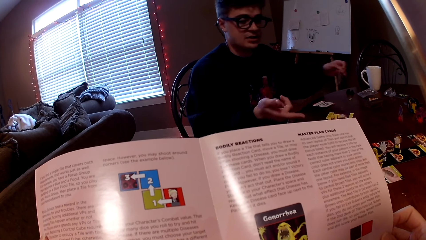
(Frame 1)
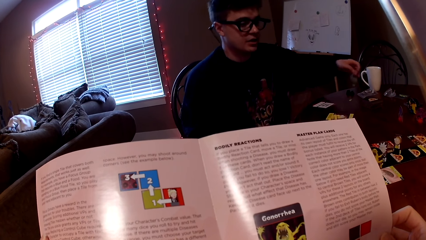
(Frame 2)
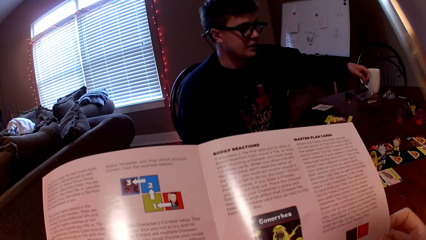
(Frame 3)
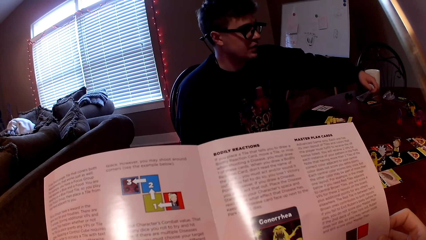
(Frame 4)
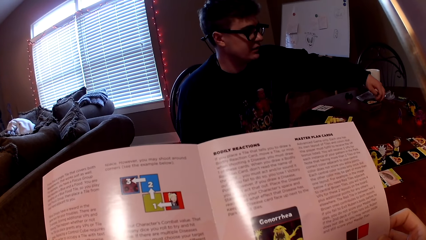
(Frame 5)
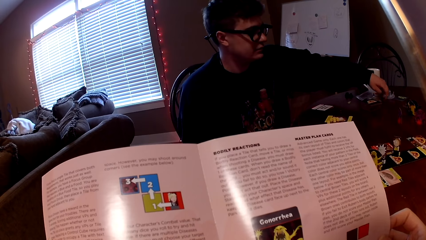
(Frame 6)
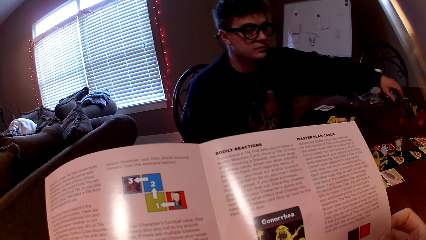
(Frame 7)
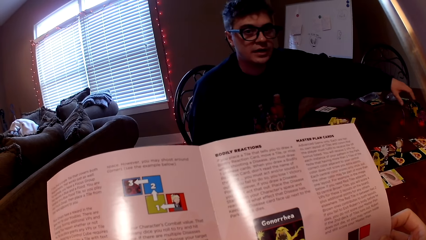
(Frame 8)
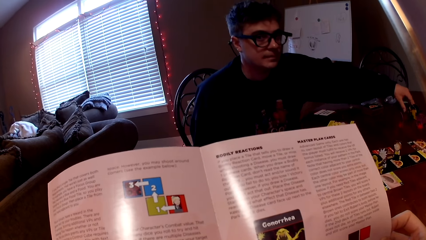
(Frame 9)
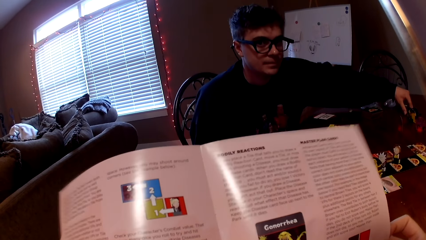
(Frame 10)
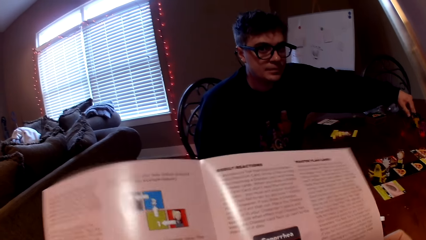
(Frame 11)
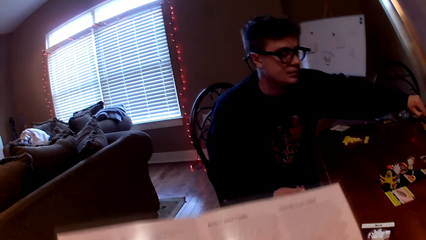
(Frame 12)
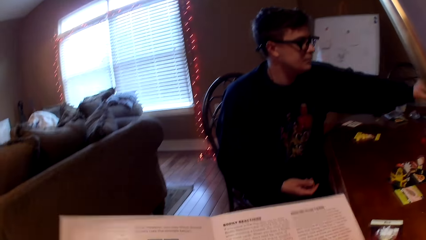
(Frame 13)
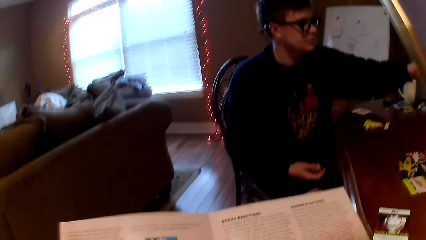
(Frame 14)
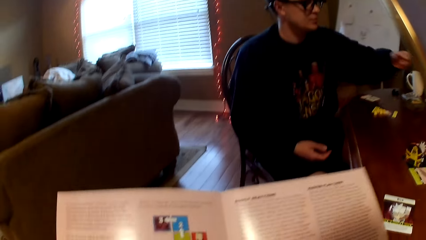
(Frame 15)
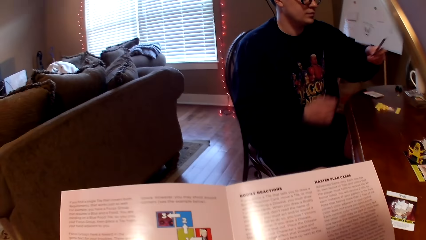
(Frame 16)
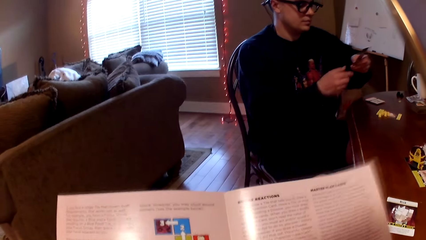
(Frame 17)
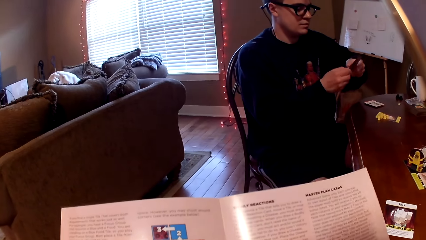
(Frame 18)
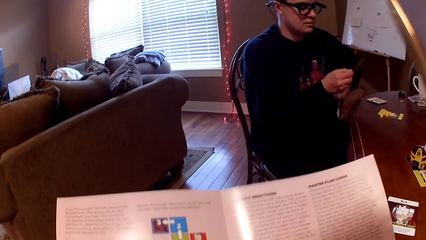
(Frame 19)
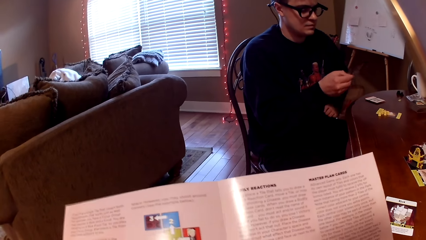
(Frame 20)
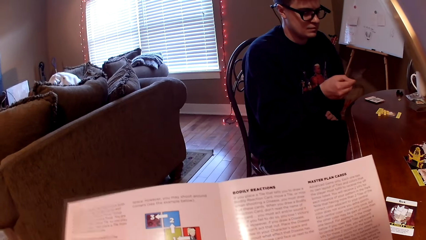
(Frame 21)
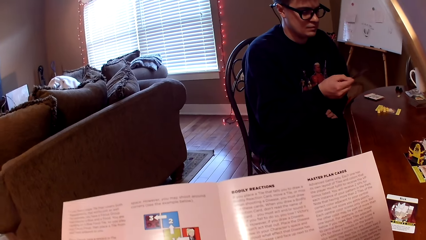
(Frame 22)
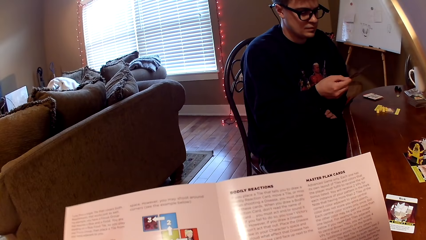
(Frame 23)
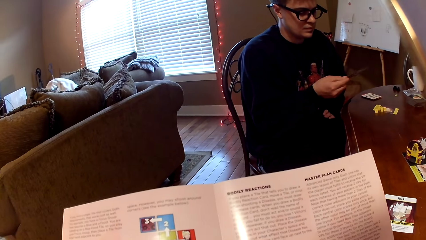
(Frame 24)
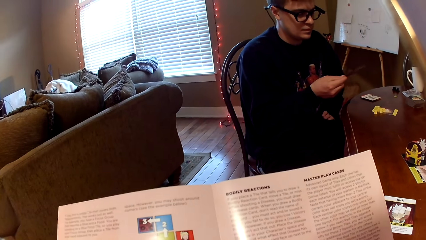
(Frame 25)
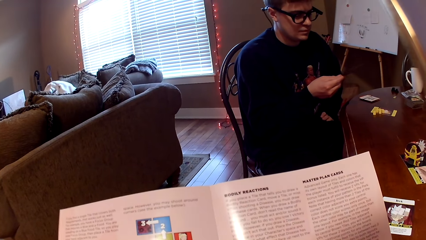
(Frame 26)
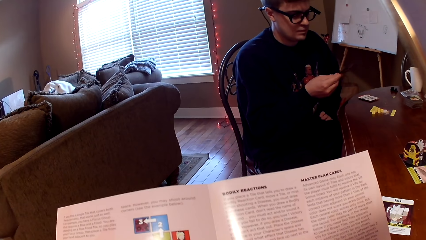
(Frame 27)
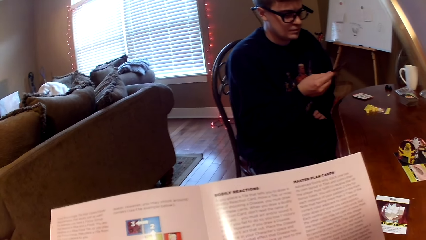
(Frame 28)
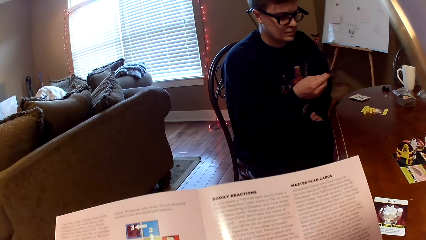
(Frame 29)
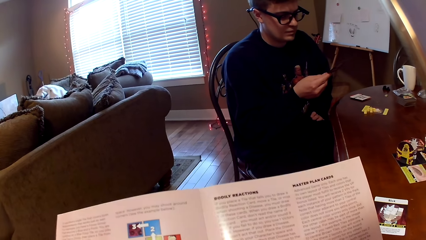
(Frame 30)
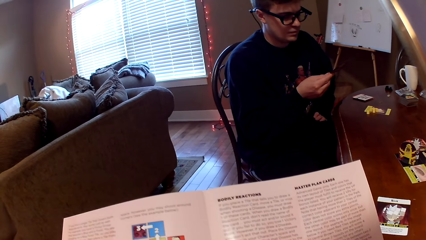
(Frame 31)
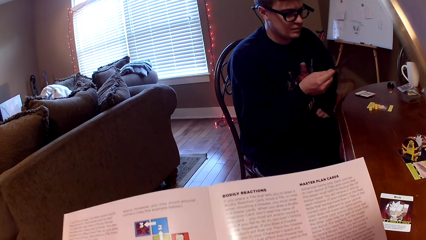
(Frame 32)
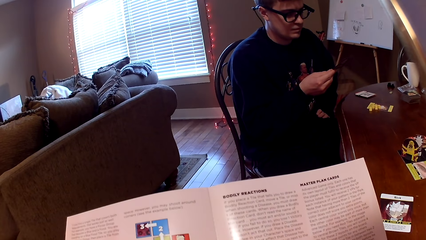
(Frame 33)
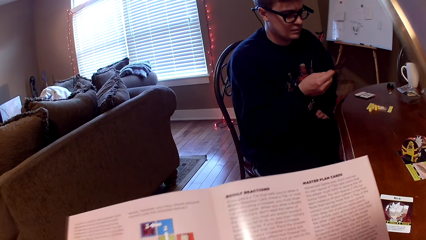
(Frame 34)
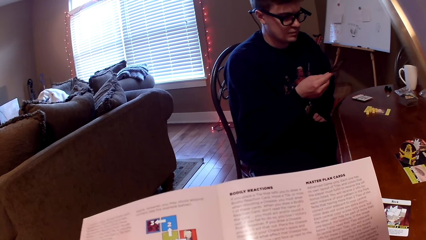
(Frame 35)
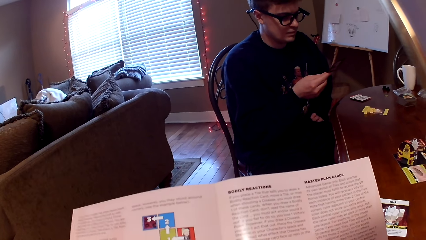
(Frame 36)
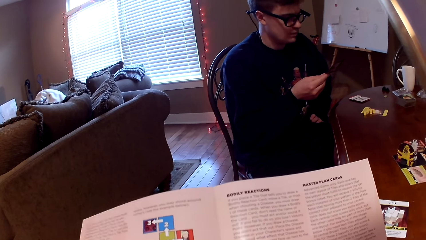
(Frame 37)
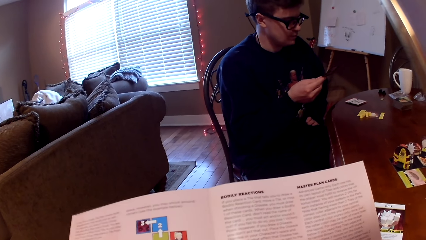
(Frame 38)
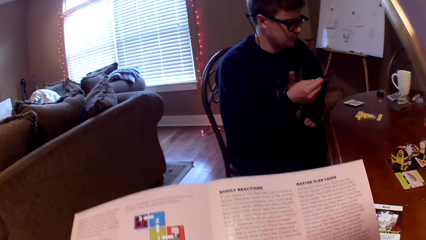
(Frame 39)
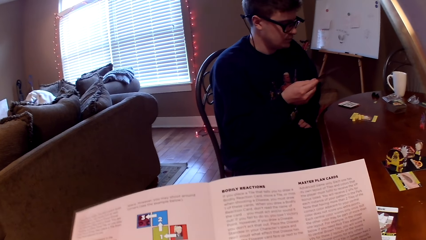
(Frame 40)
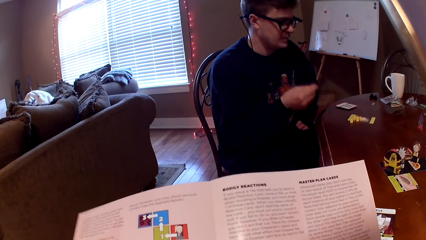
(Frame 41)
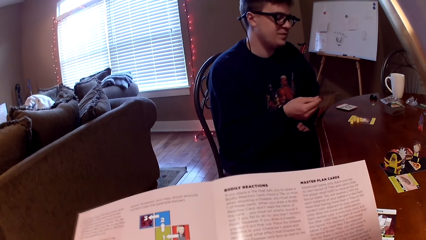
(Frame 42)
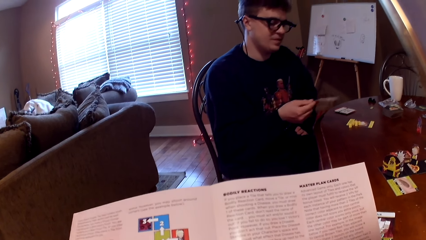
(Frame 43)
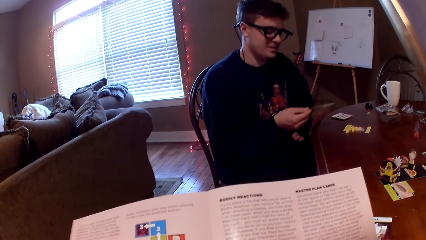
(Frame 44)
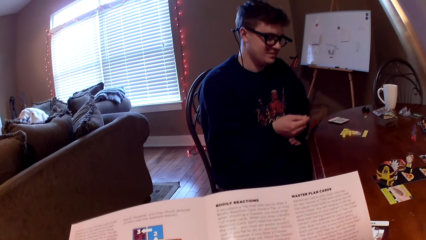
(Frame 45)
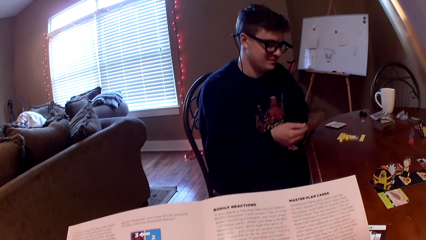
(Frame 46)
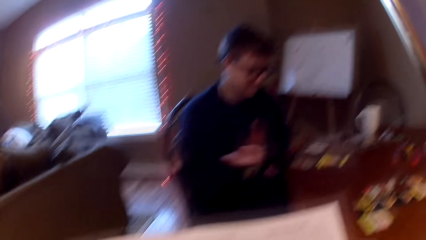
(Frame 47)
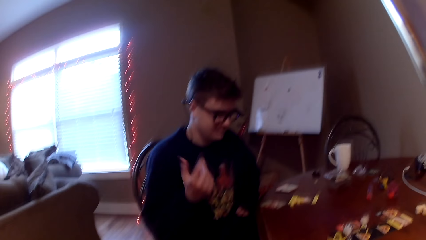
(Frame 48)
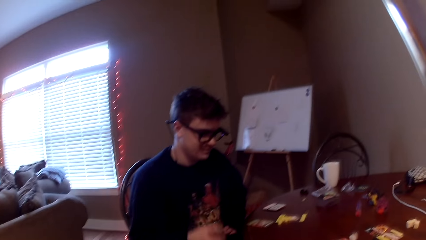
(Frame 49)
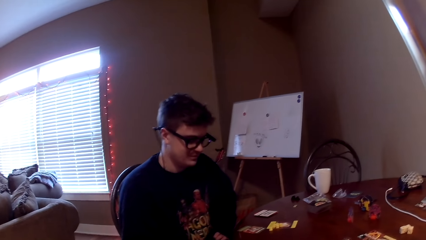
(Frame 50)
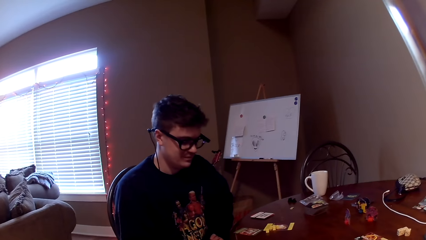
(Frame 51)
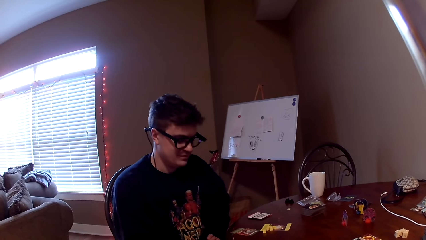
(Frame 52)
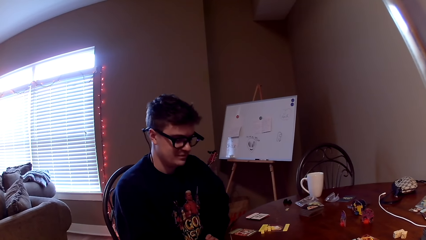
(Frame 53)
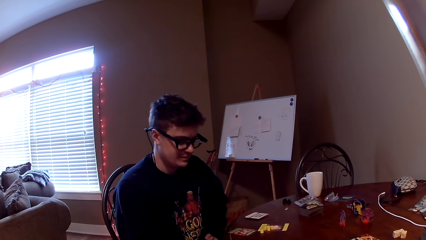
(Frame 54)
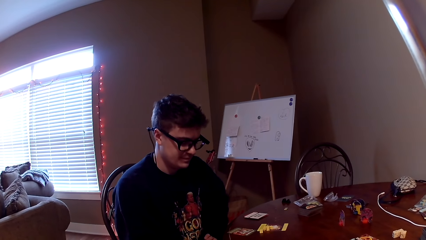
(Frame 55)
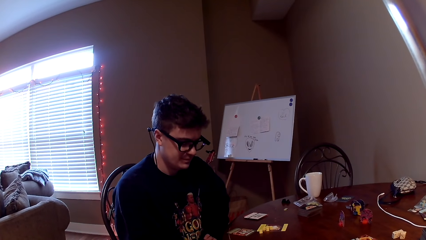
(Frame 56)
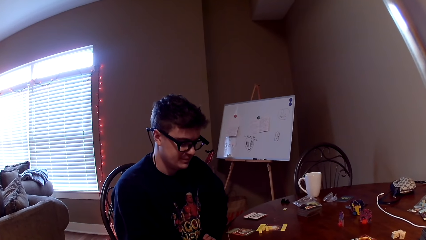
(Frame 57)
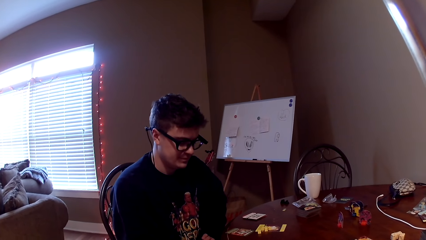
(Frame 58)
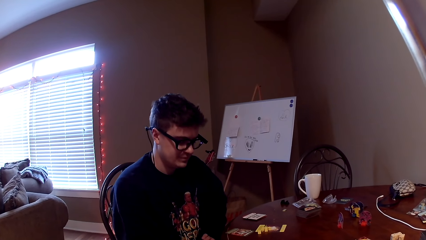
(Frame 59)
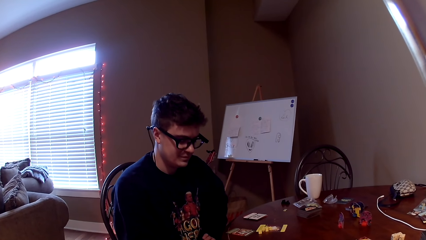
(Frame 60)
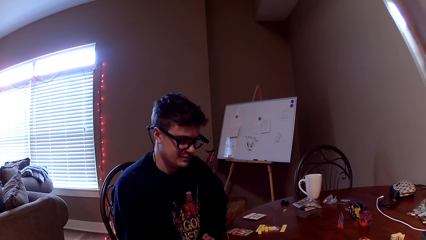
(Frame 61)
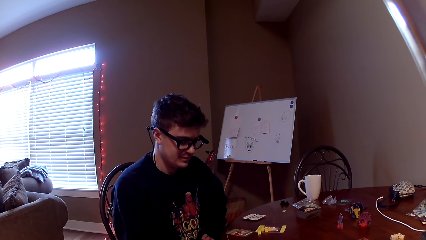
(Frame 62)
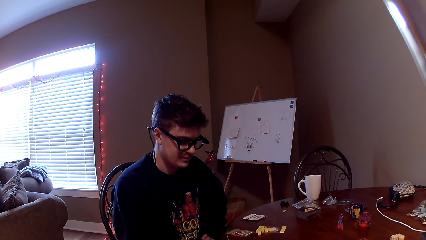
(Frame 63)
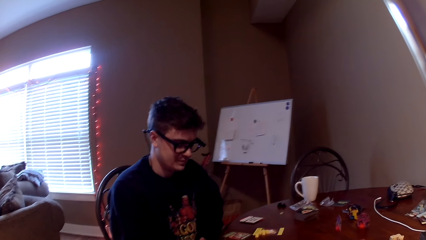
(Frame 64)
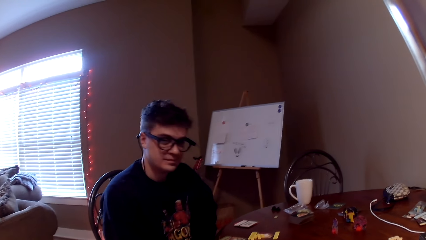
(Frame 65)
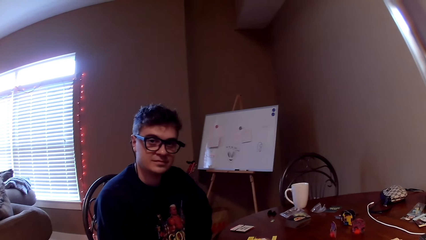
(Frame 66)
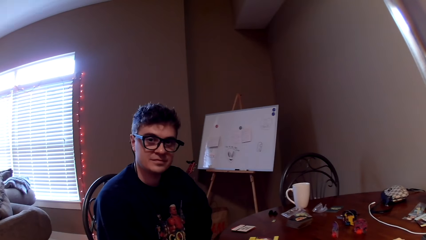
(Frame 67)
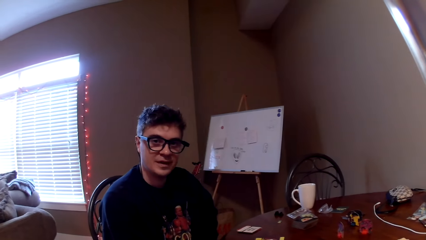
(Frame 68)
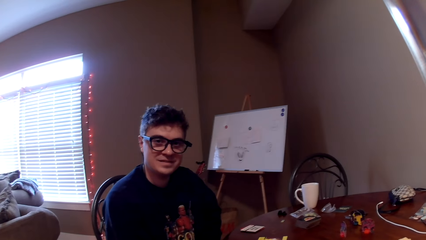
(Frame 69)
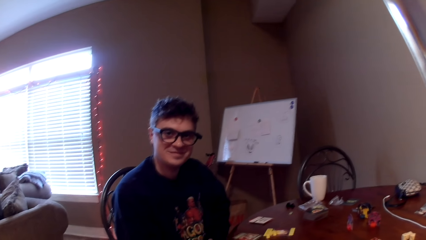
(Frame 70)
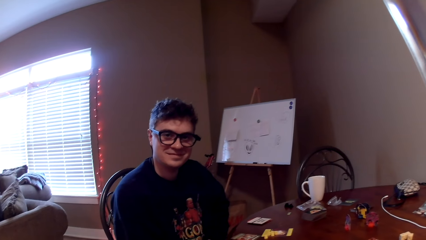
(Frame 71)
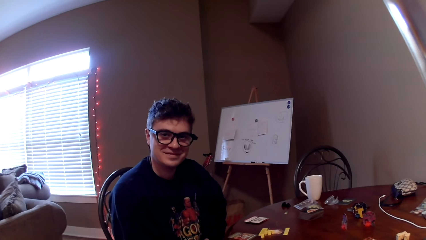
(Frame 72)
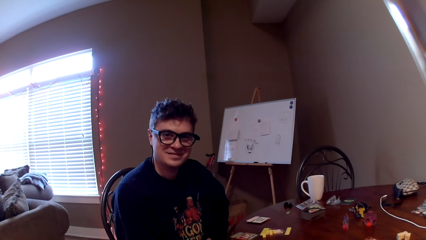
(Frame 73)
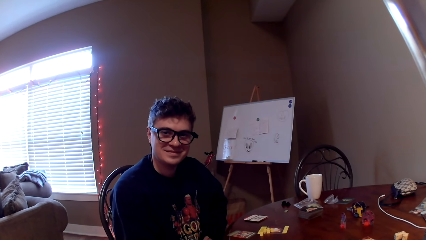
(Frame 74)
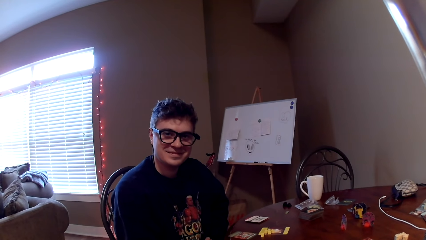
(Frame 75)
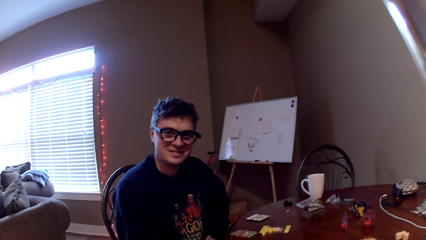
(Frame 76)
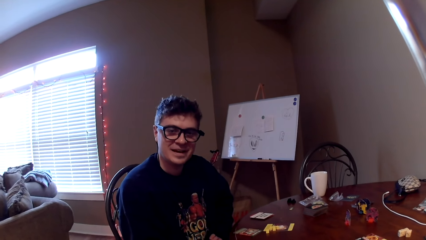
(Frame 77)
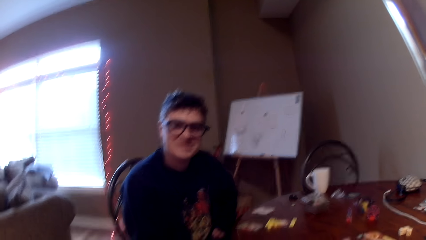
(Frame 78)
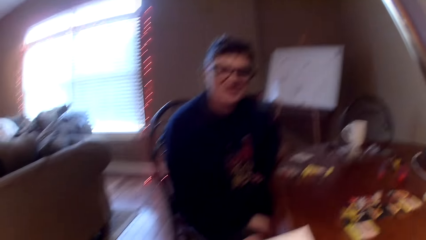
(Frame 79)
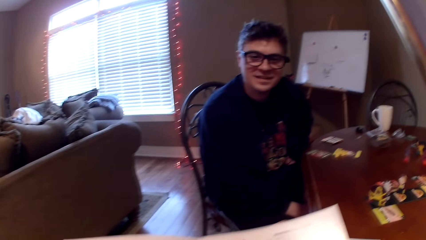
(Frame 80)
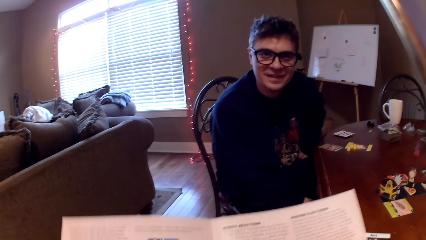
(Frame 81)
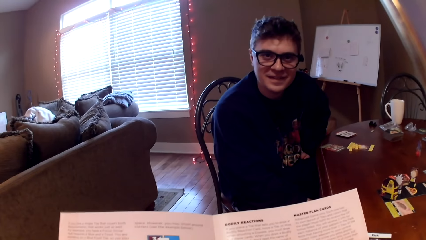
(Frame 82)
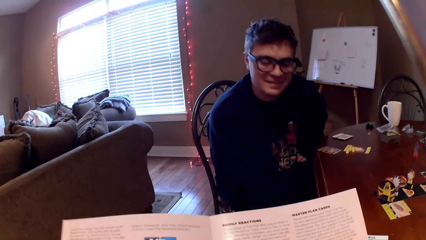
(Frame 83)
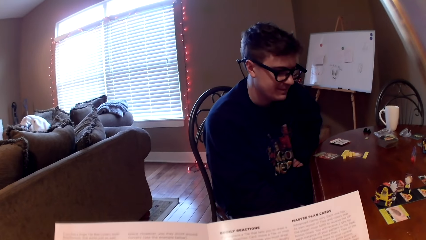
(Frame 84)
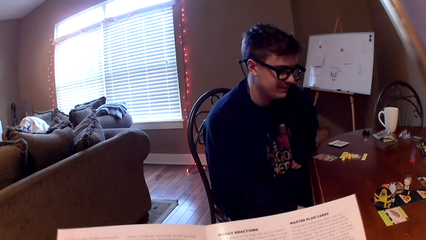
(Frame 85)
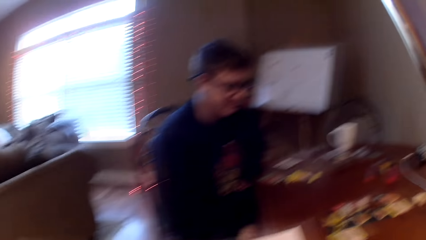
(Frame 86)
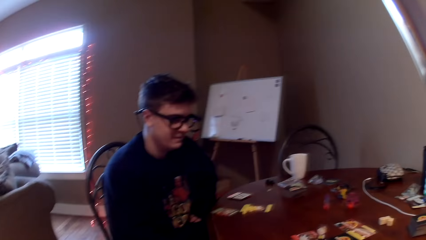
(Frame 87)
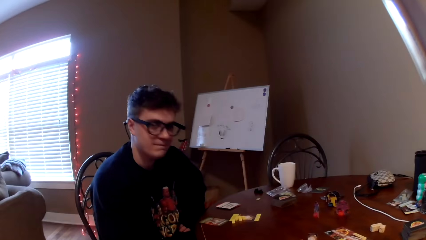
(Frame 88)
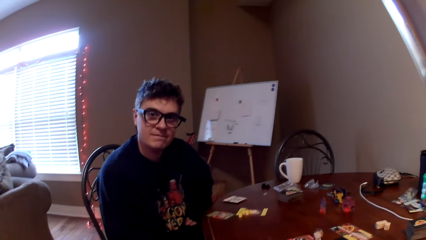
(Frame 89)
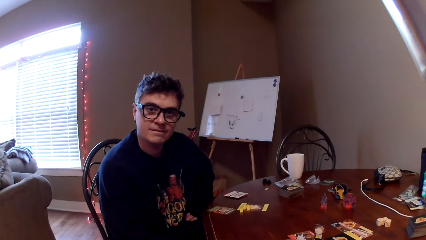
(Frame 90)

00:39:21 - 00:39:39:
A man converses with the camera wearer. The man puts down the game piece. The man lifts a playing card. The camera wearer reads a magazine. The man holds the card with the other hand. The man looks at the card. The man drops the playing card on the table. The camera wearer looks around. The man converses with the camera wearer. The camera wearer lifts the magazine. They read the magazine. They look around.
